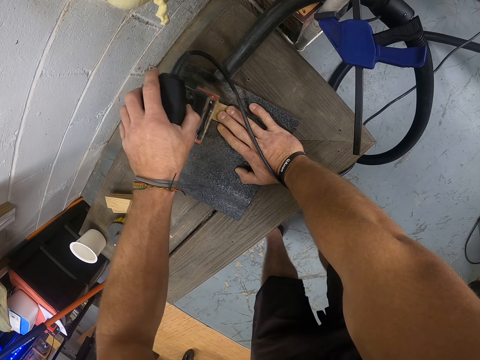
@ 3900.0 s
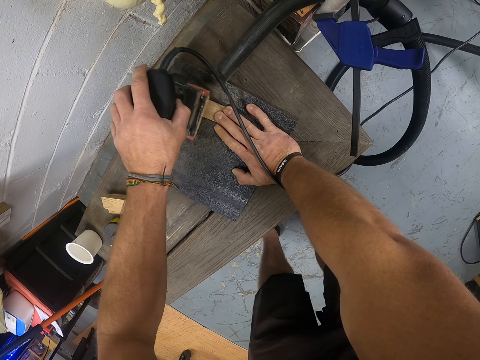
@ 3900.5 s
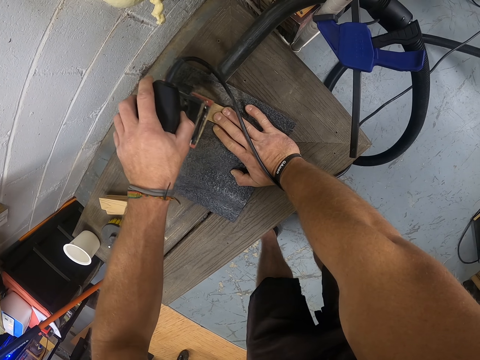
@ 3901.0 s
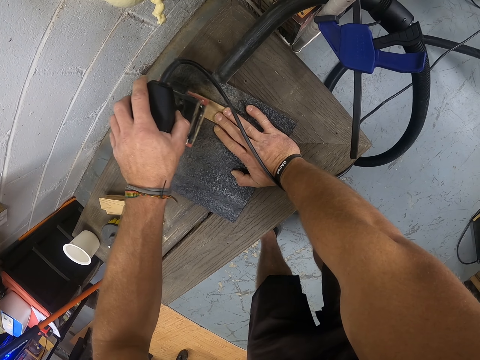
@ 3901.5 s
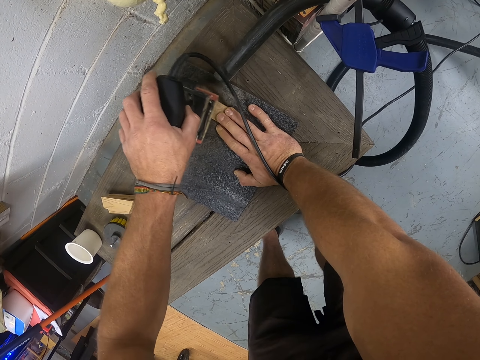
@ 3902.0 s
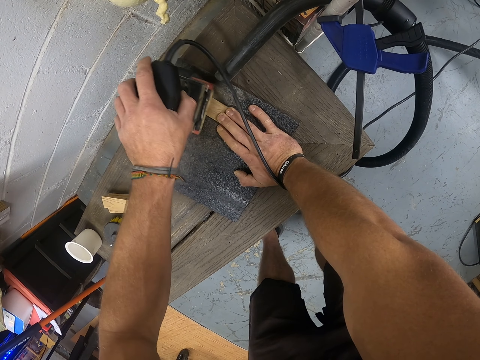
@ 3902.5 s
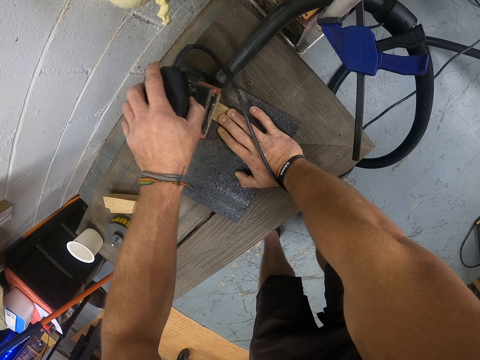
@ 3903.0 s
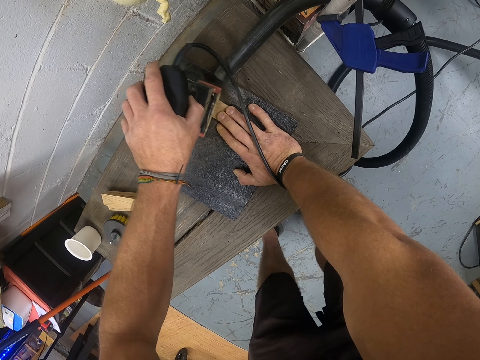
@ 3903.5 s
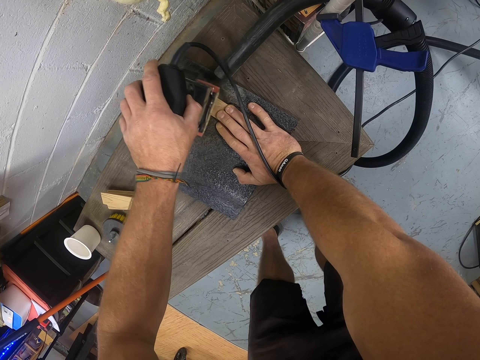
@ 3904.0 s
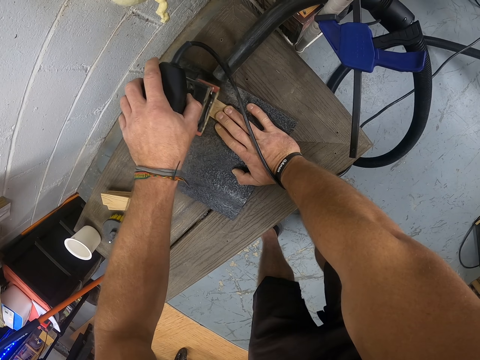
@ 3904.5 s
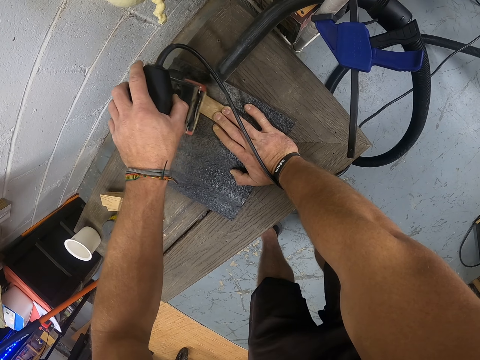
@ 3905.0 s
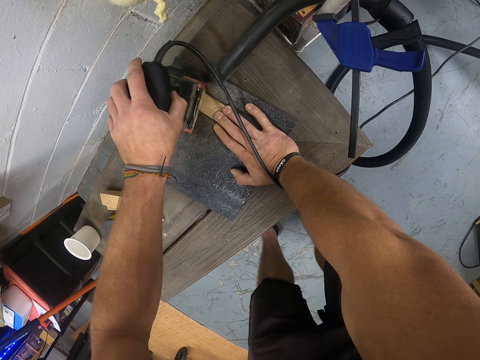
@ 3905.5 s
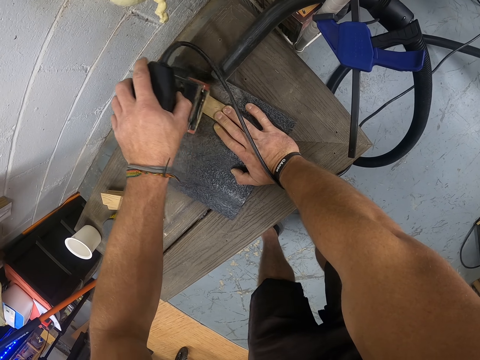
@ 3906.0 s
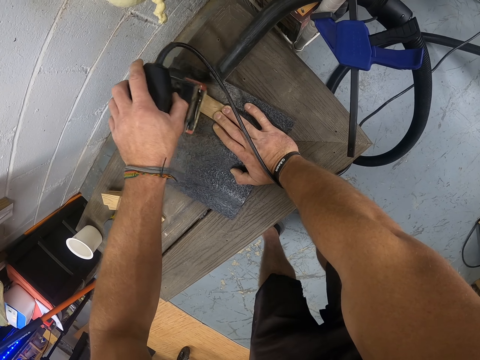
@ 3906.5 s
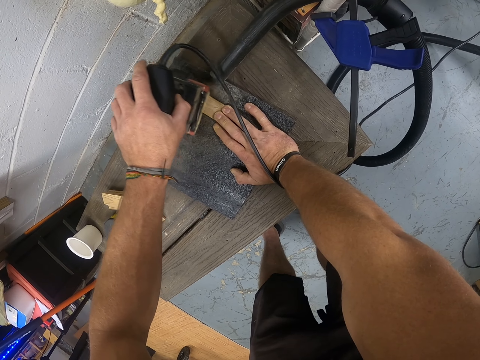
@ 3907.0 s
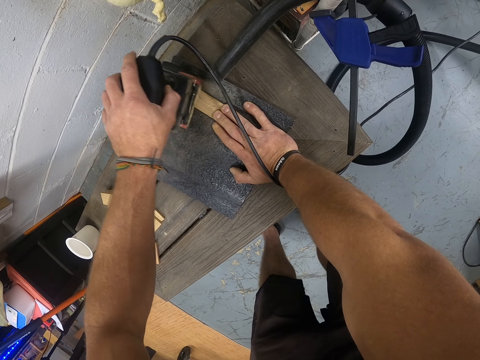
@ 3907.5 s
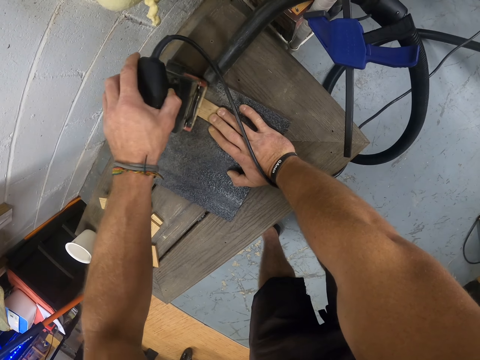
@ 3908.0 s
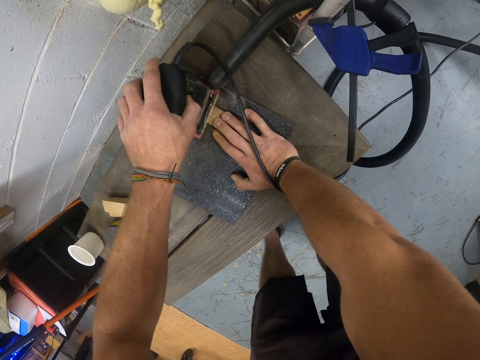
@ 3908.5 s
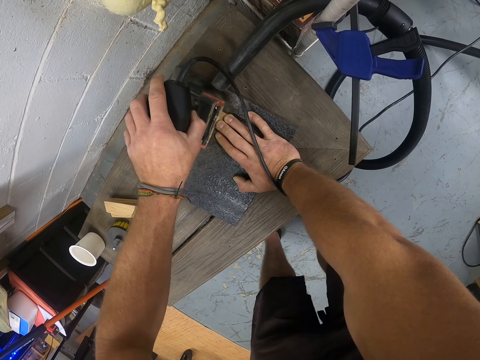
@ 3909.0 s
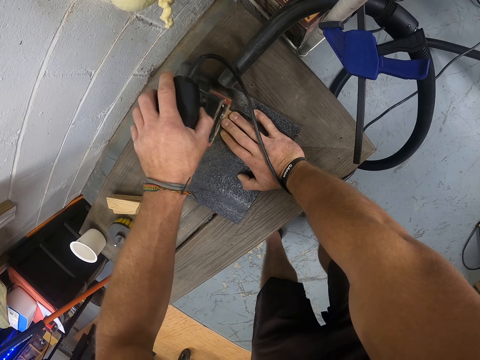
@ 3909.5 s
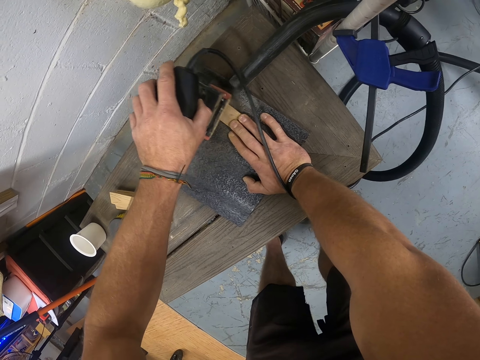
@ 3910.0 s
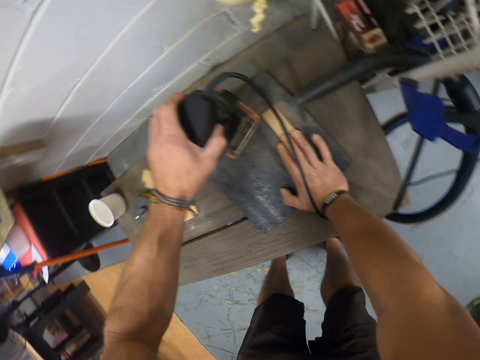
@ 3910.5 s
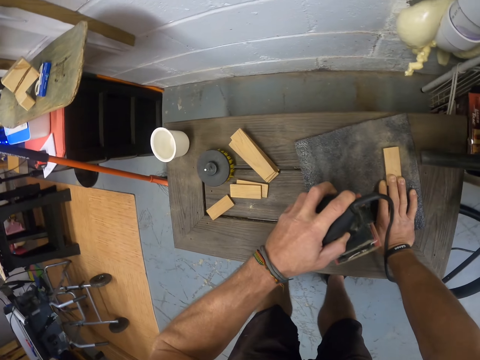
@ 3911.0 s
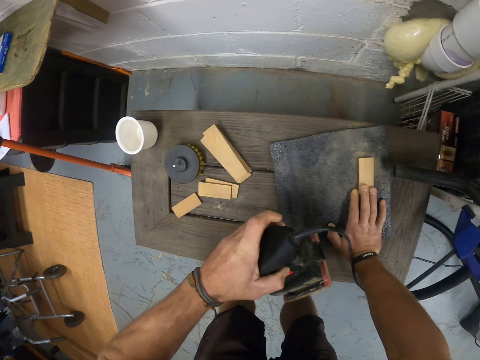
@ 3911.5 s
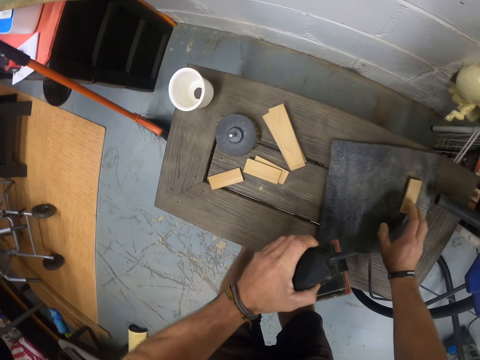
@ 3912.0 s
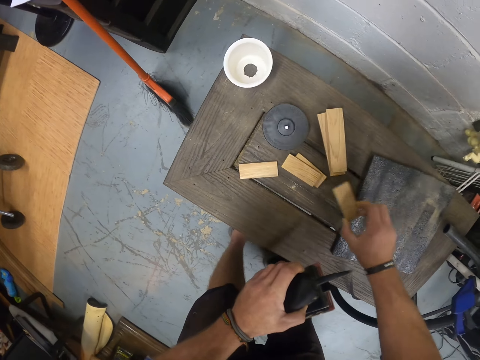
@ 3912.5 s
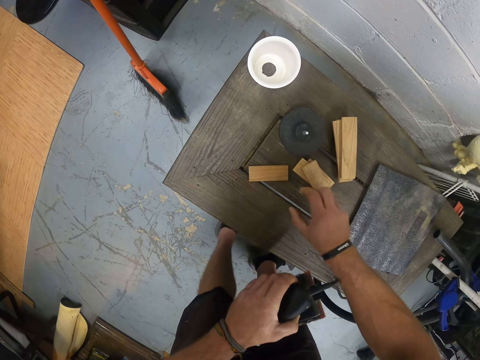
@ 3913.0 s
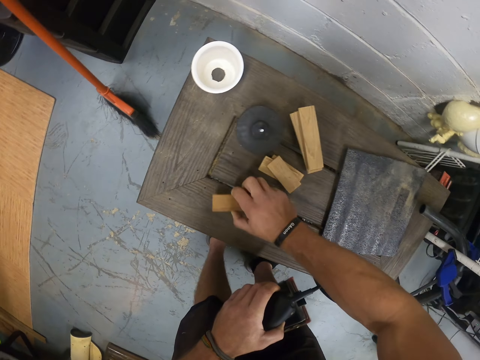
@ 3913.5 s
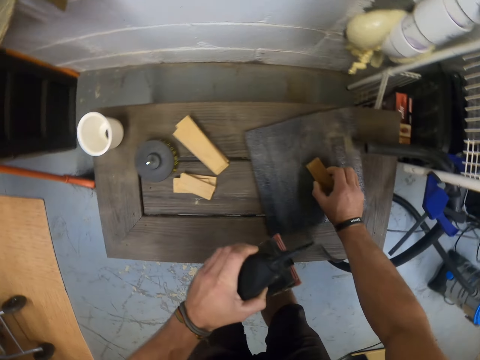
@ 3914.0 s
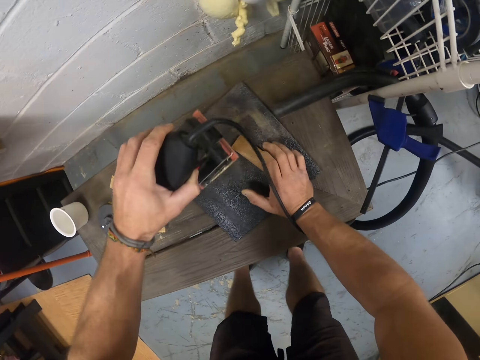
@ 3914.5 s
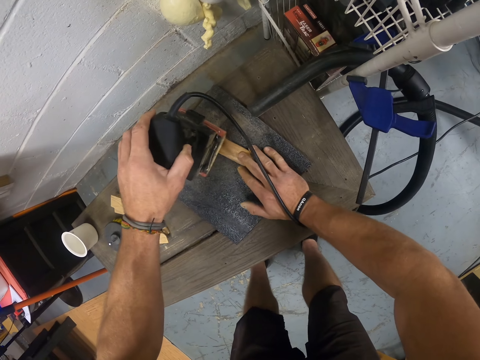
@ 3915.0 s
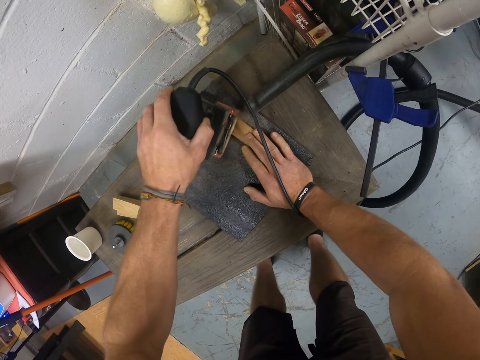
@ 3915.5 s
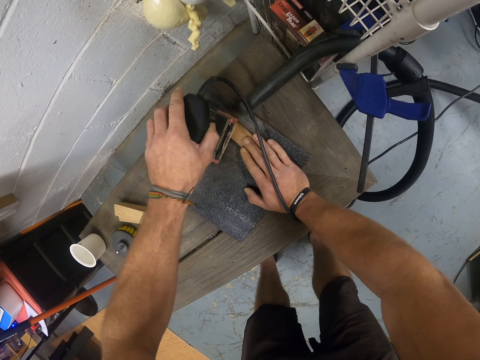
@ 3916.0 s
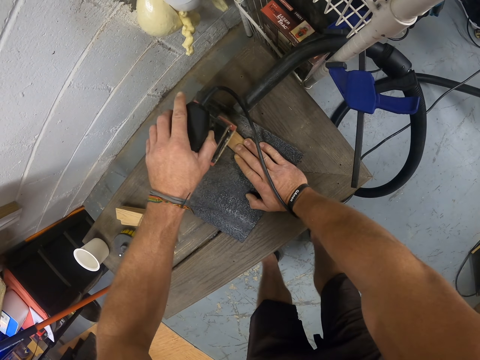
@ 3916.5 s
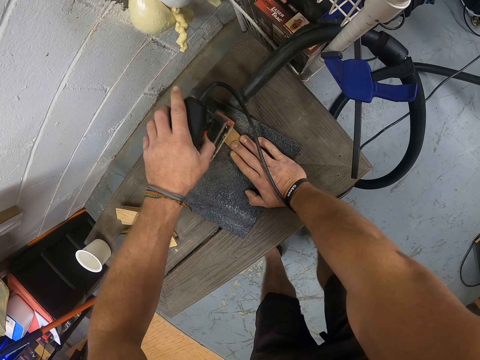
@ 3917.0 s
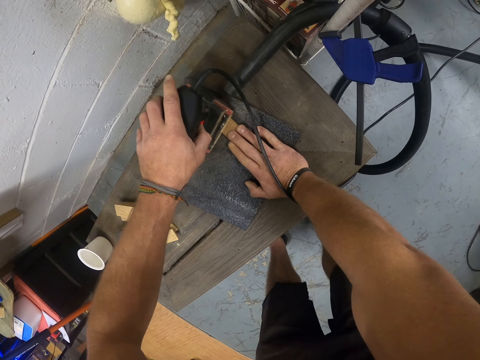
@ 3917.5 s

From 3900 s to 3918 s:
The camera wearer moves the electric sand paper. He picks up the piece of wood from the table with his right hand and drops the piece of wood on a piece of wood with his right hand. He picks up another piece of wood from the table with his right hand and places the piece of wood on the table with his right hand. He smoothens the piece of wood with the palm sander in his left hand.

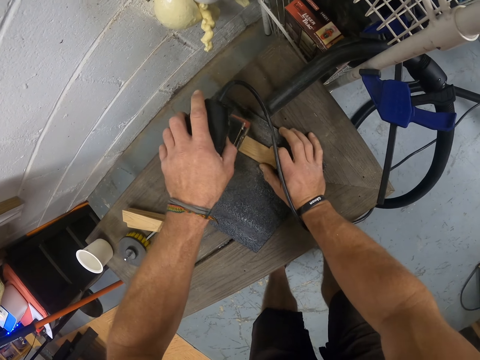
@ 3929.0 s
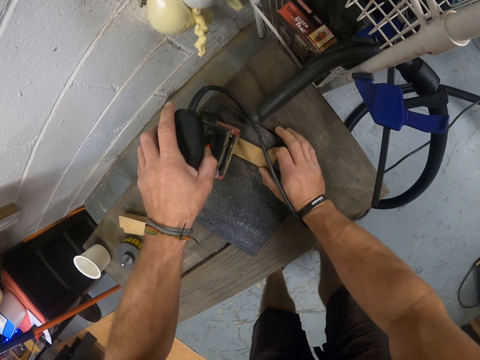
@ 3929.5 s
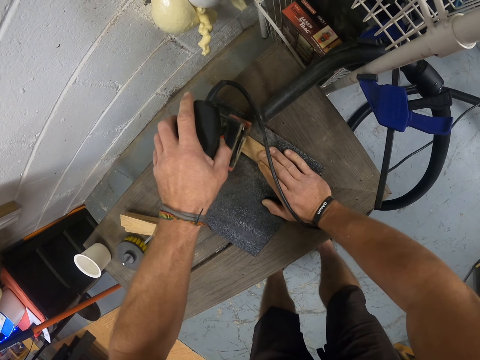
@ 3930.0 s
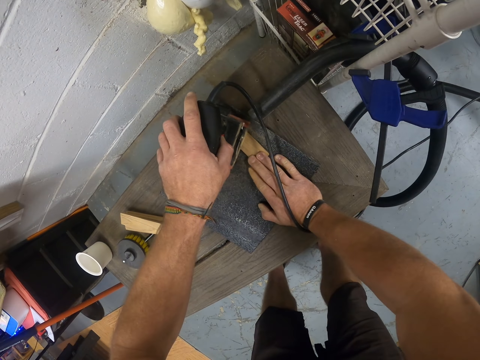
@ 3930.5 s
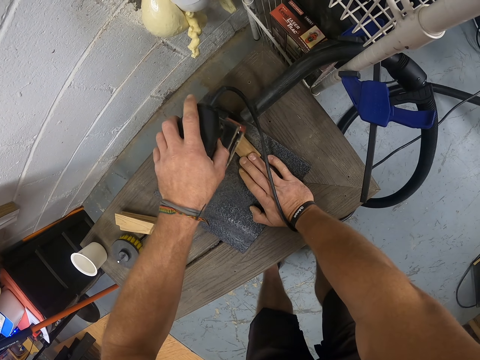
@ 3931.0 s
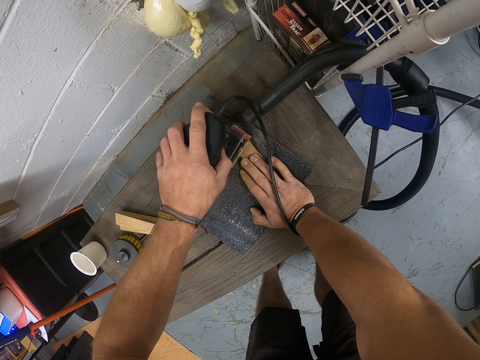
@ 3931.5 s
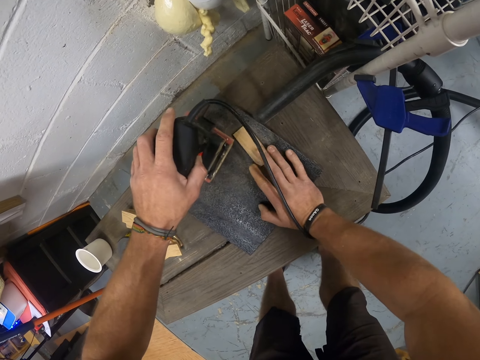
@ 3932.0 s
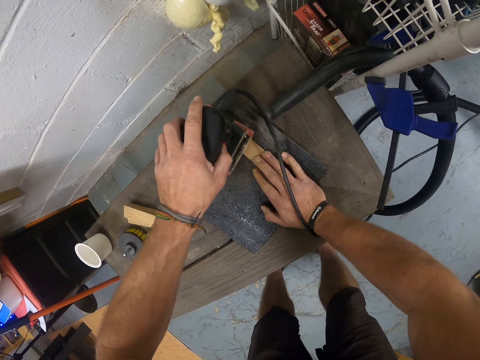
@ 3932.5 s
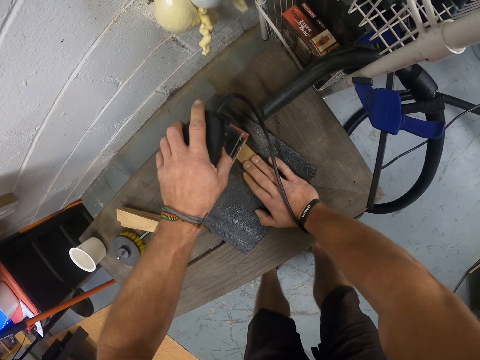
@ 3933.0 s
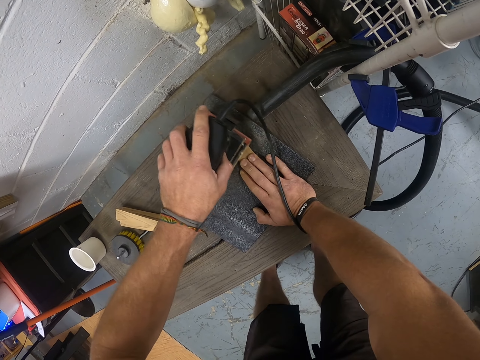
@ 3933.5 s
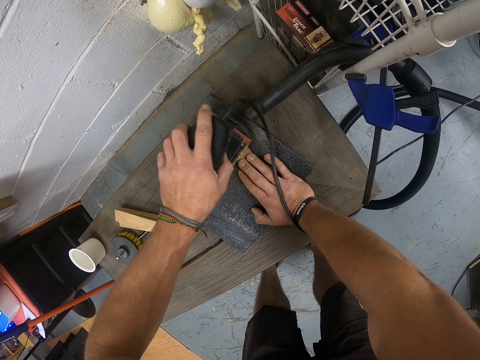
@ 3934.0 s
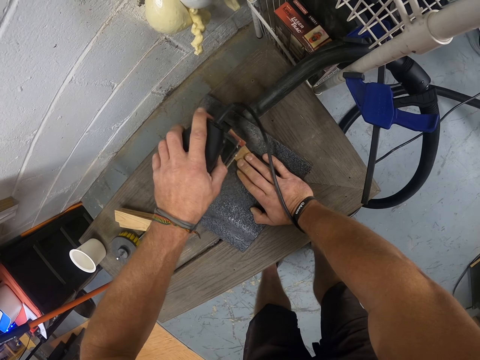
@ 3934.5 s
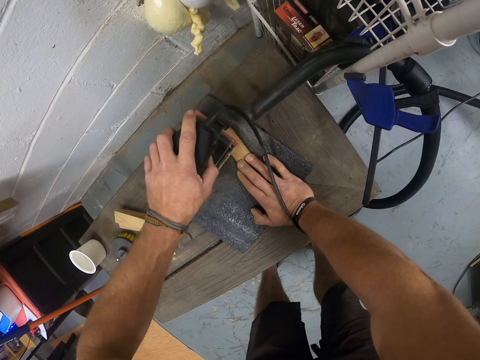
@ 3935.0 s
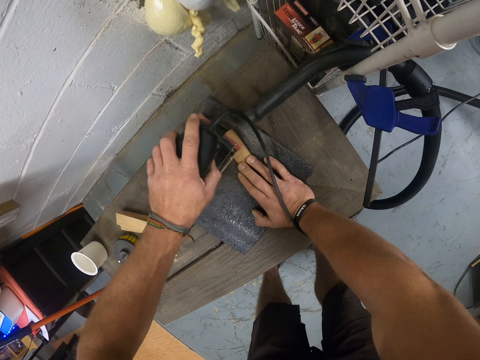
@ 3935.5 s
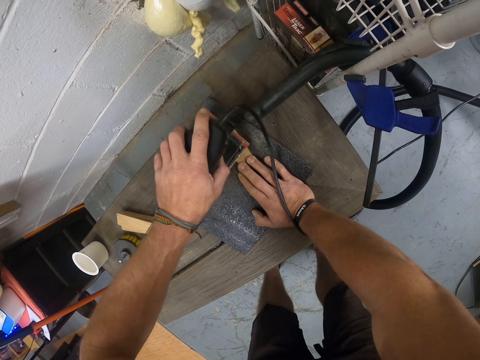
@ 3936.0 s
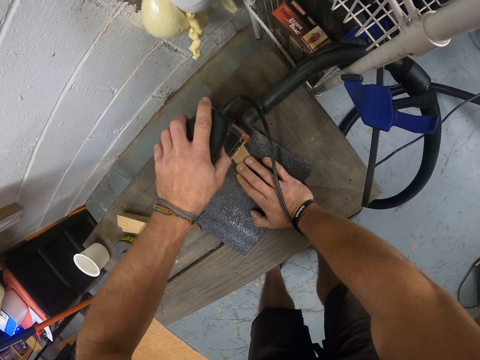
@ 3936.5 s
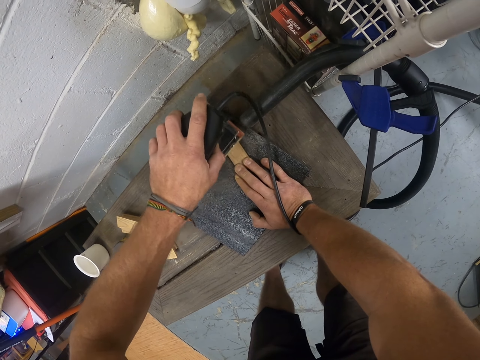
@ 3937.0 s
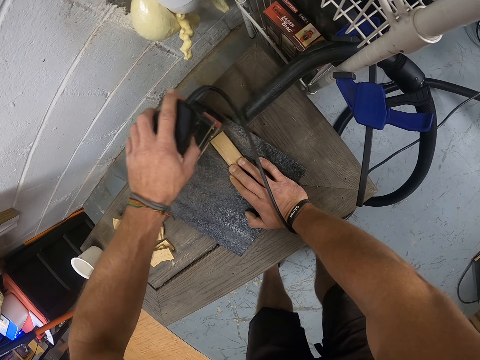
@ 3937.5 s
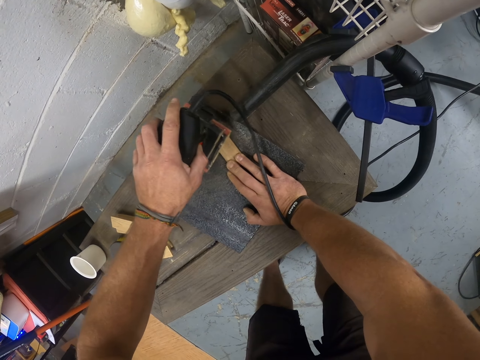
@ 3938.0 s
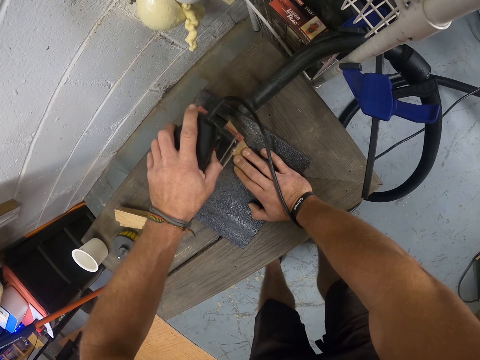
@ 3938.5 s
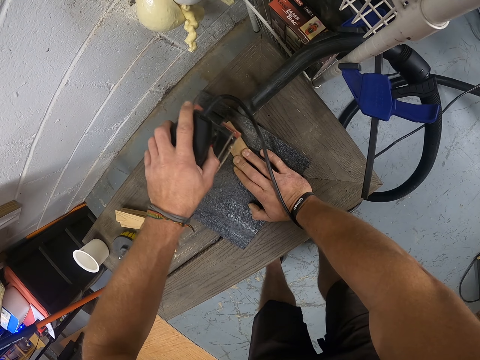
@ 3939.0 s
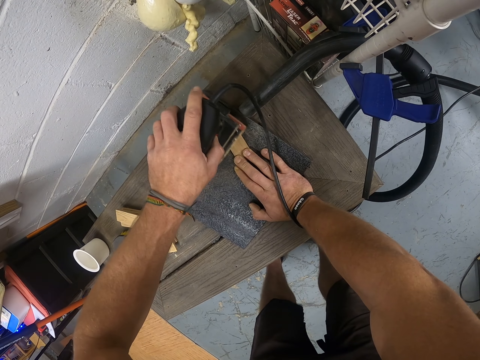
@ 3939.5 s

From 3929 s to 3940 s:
The camera wearer holds the piece of wood. They scrub the edges.
